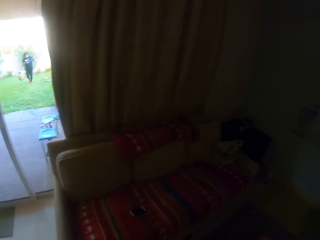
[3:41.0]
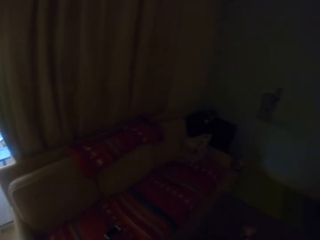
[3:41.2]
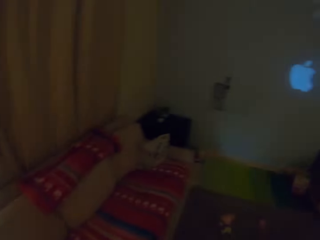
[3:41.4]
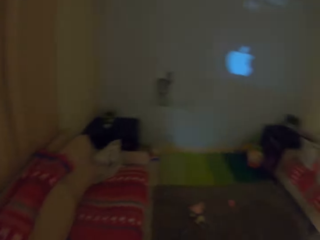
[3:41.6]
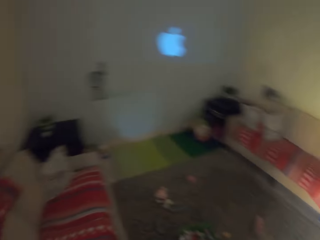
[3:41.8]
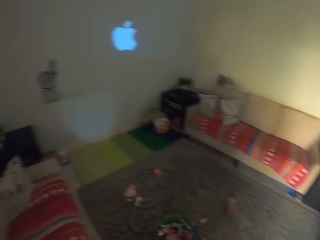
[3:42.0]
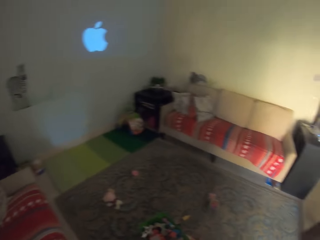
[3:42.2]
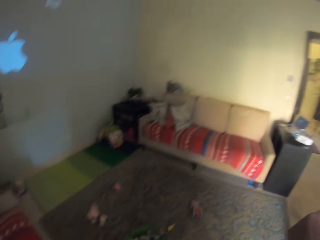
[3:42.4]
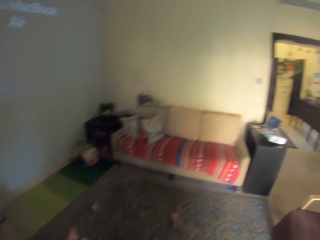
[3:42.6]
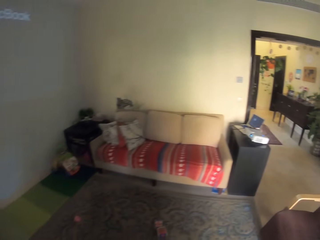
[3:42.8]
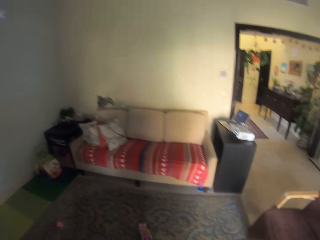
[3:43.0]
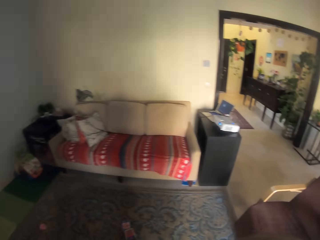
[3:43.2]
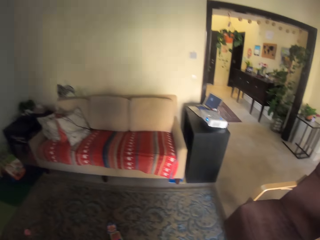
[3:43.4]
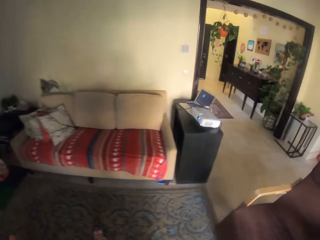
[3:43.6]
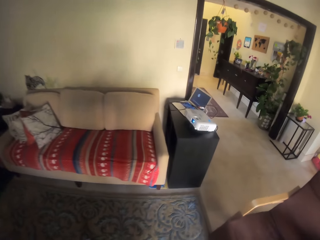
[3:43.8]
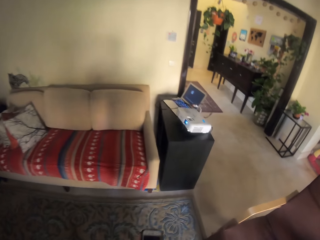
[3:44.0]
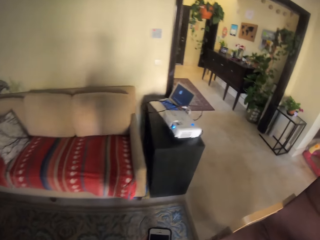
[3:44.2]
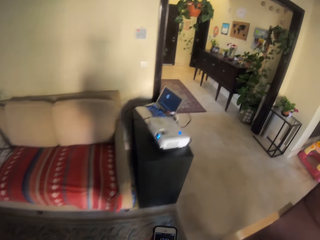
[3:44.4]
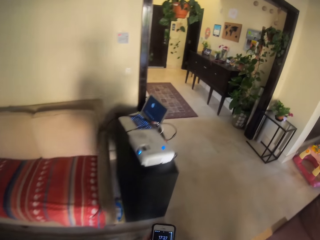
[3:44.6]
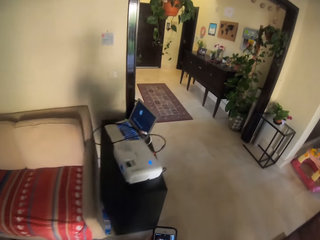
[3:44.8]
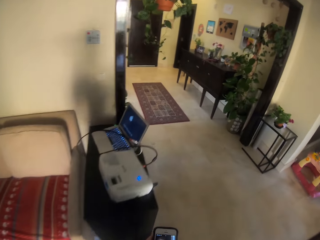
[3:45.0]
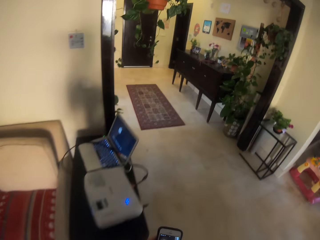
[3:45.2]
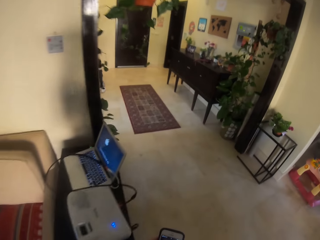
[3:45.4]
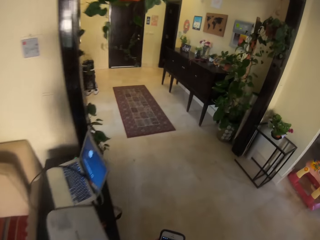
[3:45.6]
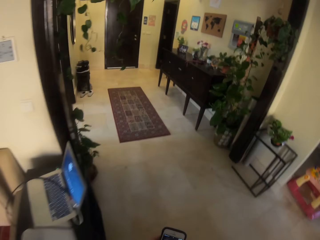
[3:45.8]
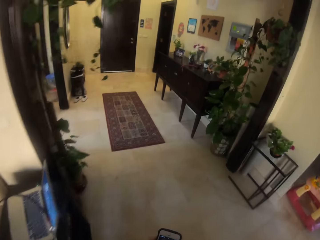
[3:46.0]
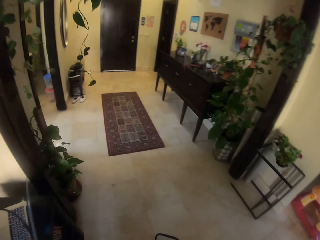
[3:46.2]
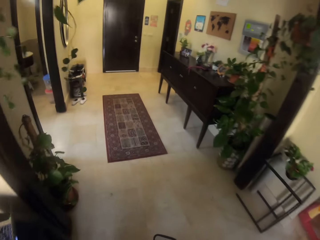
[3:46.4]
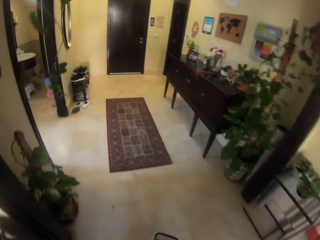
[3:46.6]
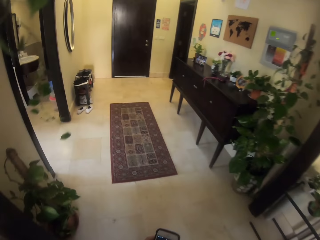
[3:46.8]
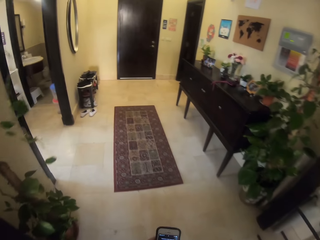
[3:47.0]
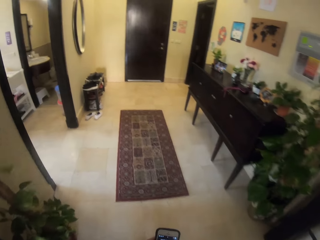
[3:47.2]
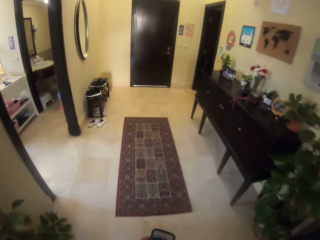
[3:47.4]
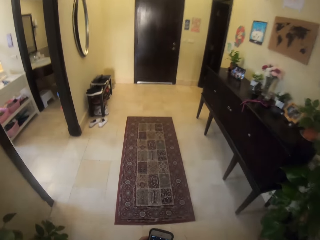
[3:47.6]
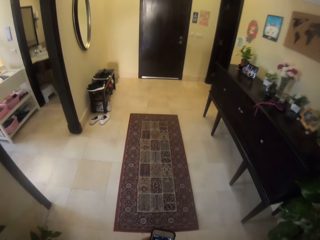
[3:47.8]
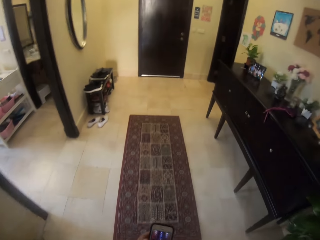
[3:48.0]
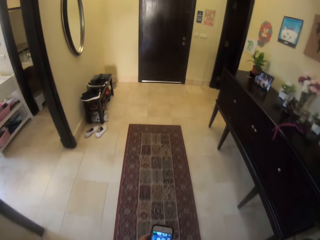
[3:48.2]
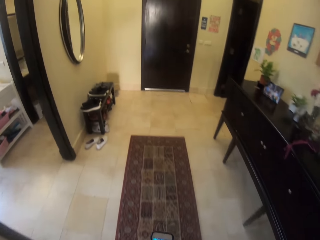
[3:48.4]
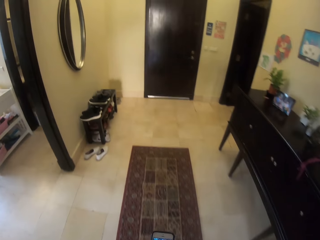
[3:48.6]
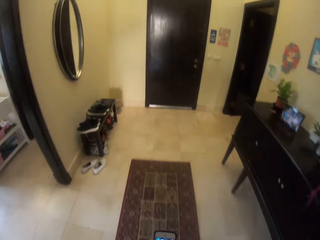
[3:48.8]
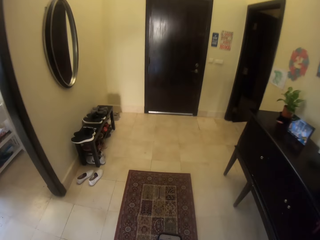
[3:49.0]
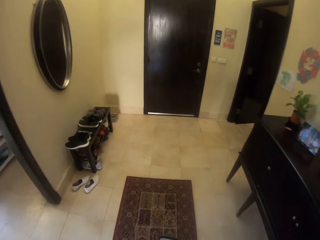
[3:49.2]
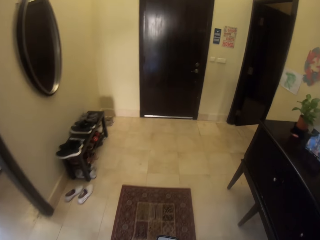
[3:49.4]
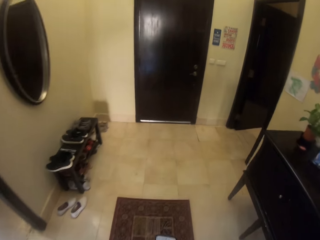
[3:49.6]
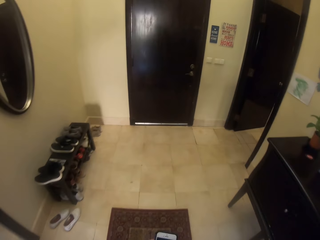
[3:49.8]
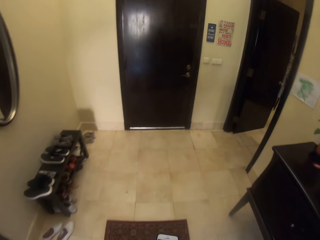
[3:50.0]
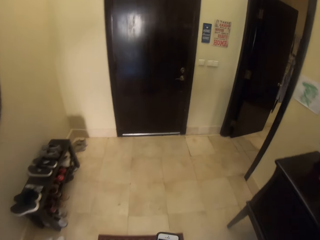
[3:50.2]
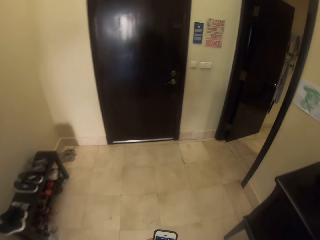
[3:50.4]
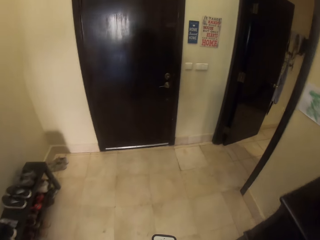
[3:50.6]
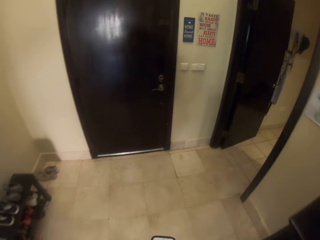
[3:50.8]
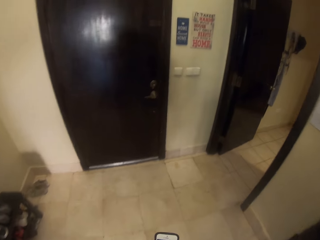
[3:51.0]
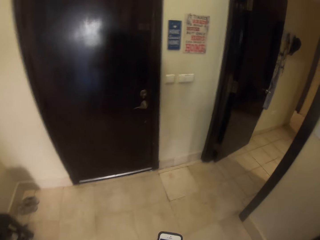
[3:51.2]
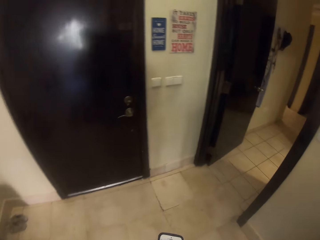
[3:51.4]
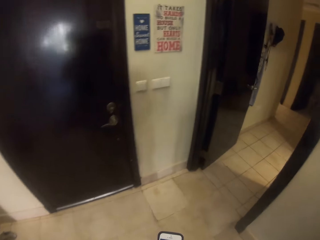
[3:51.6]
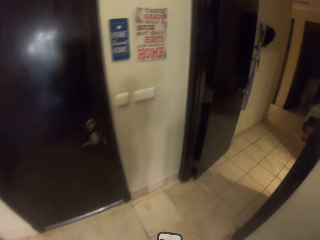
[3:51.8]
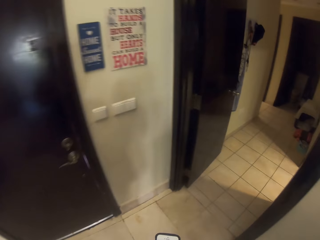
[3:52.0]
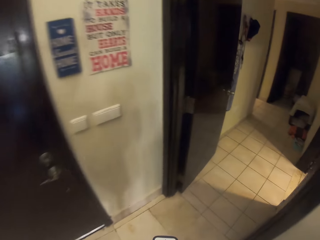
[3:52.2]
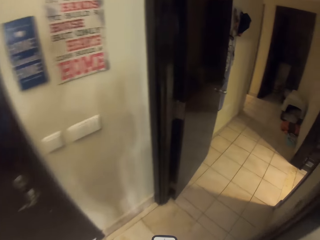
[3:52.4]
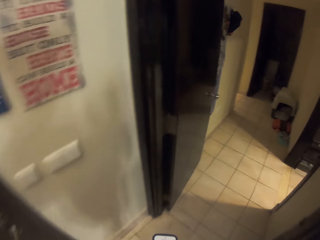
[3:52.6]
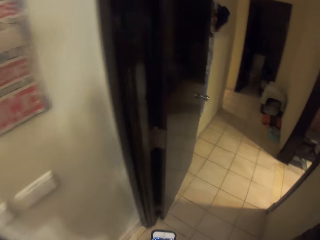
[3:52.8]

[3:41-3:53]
The camera wearer walks from the living room to the kitchen.

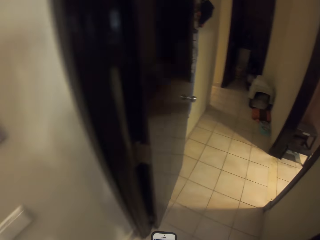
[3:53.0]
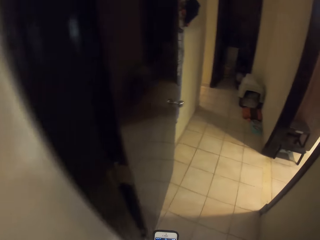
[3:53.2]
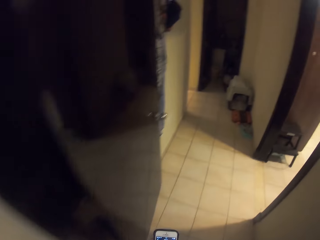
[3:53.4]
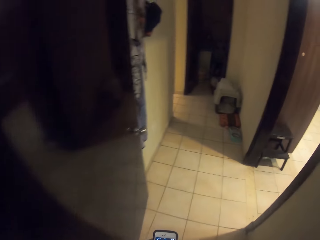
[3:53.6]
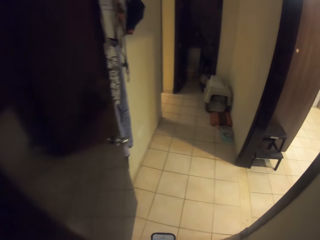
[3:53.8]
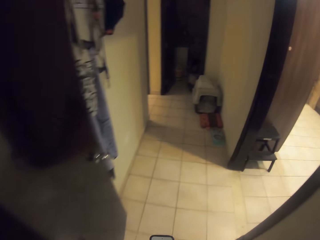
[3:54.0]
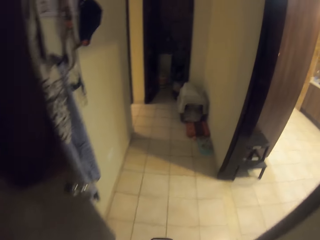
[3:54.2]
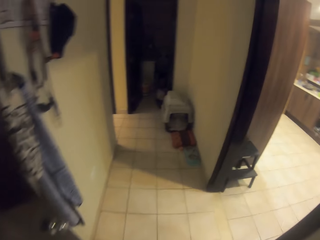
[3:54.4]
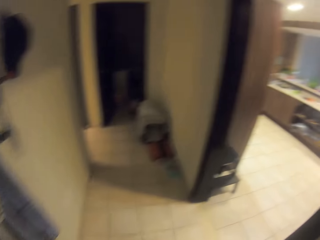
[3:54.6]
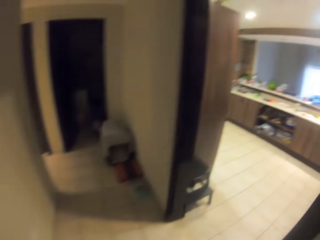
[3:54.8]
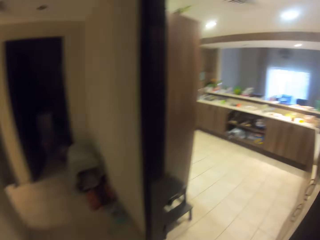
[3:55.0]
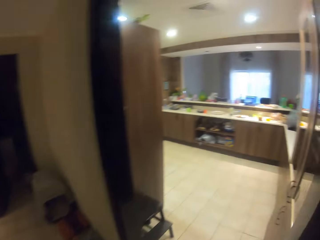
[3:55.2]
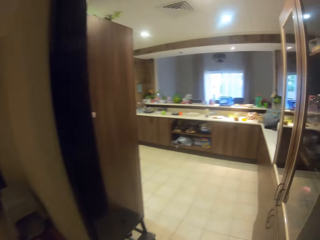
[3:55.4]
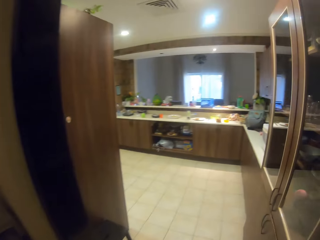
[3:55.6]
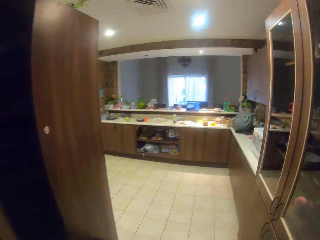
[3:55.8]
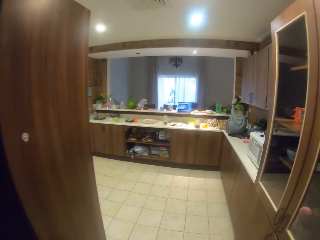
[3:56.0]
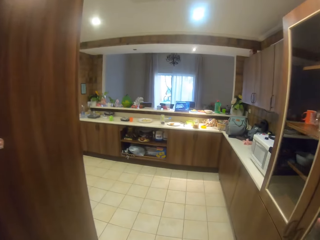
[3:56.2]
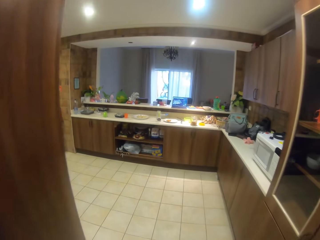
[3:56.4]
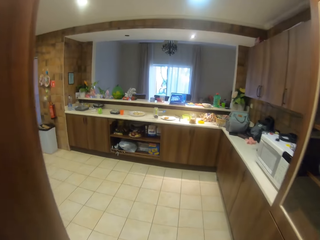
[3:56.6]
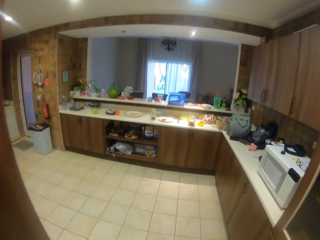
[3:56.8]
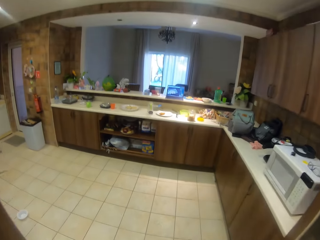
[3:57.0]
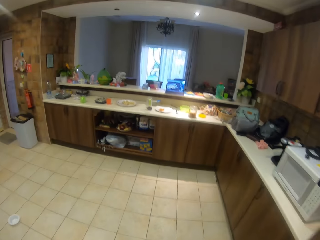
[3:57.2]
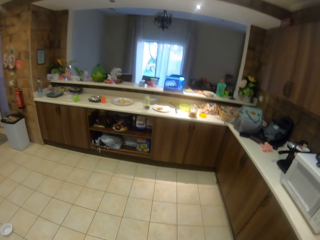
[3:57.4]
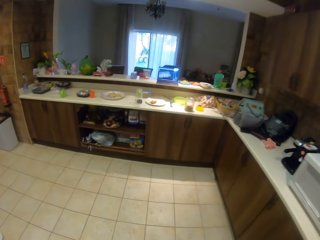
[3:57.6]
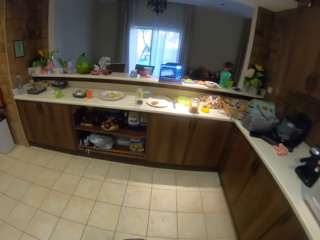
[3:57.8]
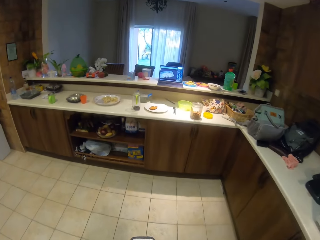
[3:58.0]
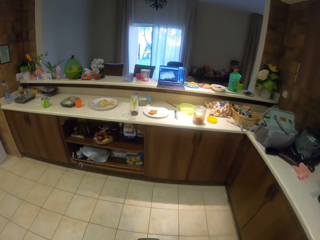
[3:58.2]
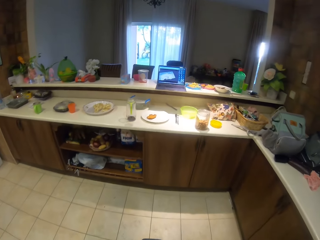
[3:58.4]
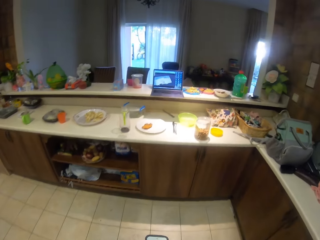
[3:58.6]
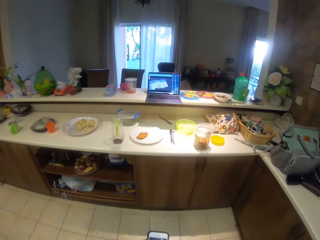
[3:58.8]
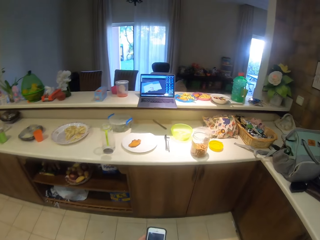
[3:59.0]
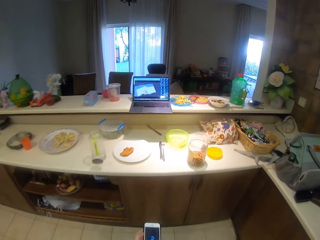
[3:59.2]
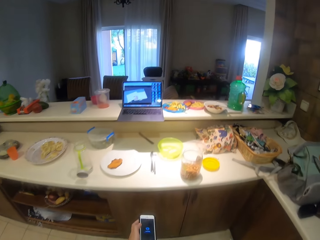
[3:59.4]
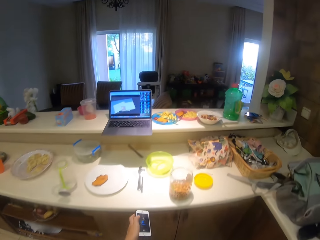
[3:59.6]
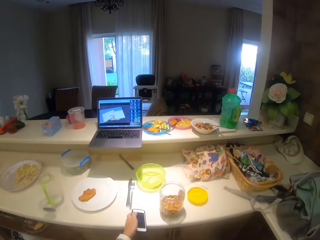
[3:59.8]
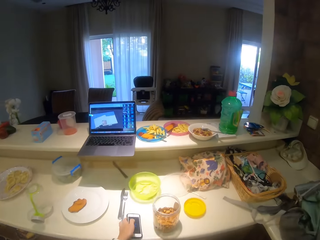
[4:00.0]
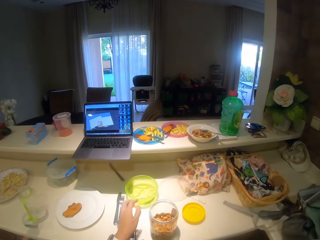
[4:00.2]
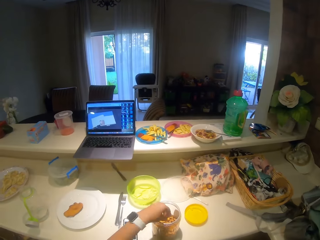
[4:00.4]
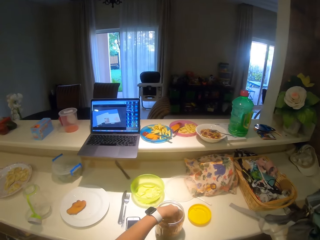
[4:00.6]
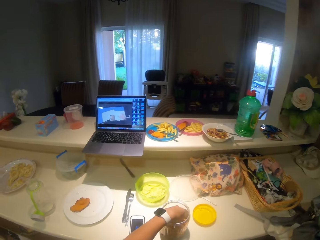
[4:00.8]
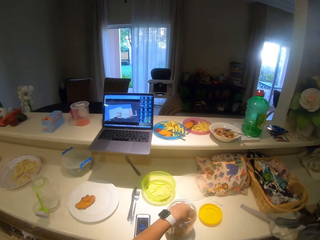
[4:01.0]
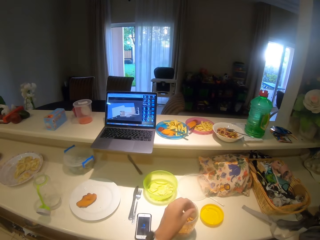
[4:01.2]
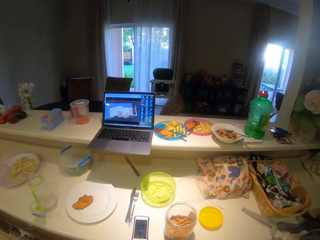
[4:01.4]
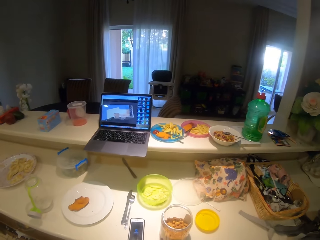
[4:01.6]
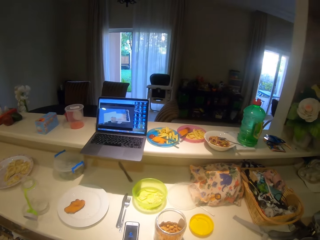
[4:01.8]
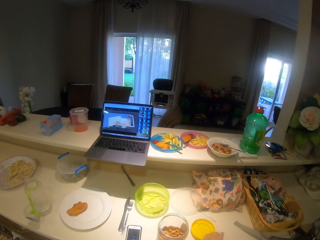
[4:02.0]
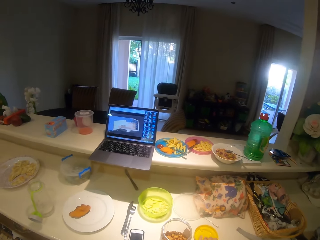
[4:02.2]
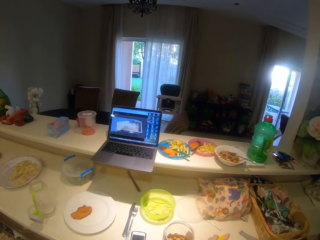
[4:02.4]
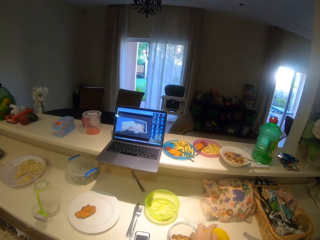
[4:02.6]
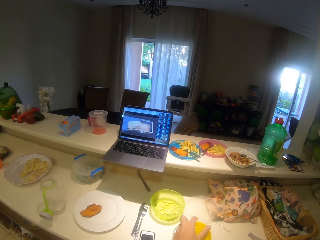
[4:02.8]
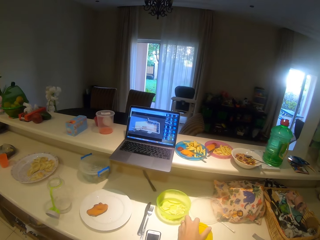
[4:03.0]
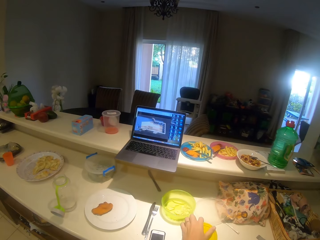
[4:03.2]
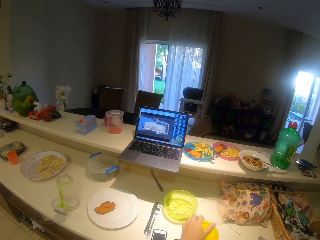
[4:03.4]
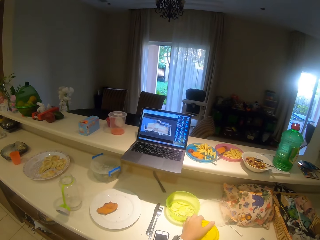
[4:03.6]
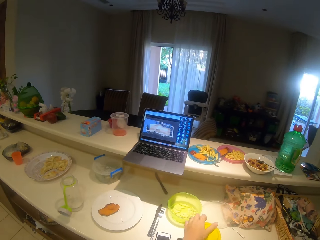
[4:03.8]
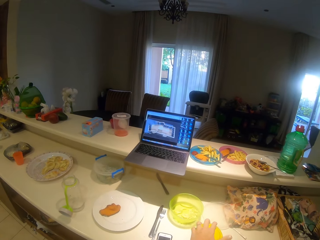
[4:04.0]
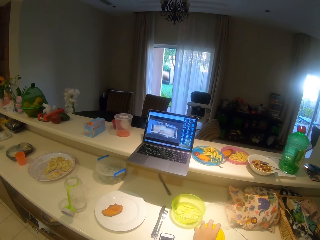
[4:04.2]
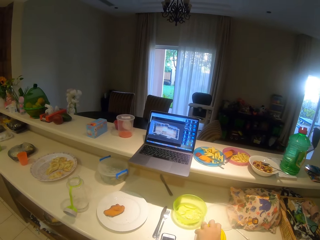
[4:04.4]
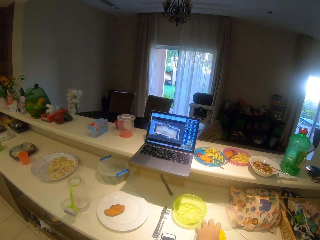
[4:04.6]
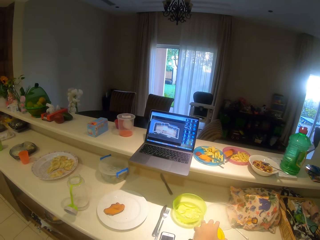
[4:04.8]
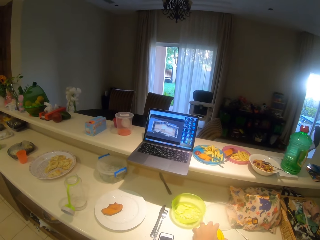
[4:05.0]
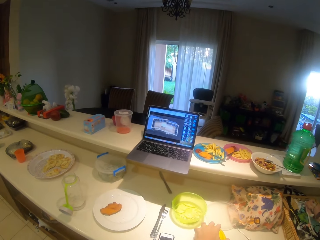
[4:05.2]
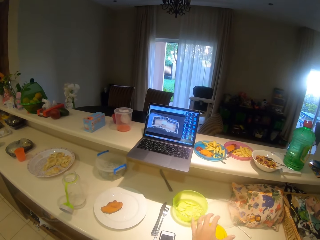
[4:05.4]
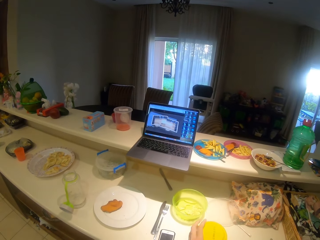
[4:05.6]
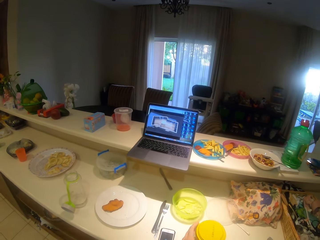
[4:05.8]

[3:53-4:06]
The camera wearer stares at the phone in her hand. She puts the phone on the table. She picks up the ground nut from the container. She eats the ground nut. She picks up the container lid from the table. She closes the container with the lid.
